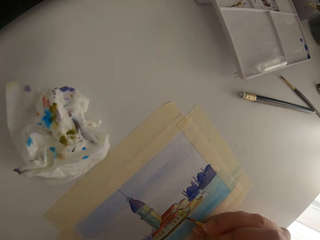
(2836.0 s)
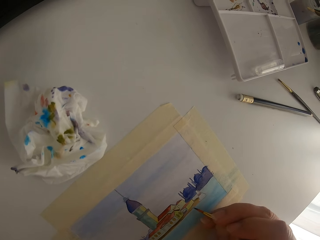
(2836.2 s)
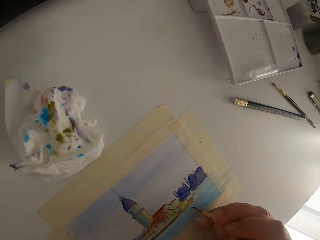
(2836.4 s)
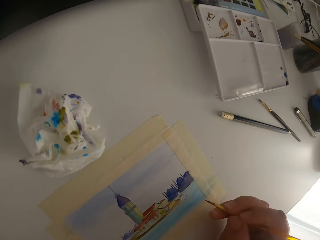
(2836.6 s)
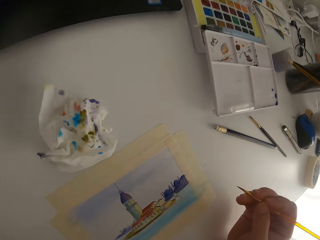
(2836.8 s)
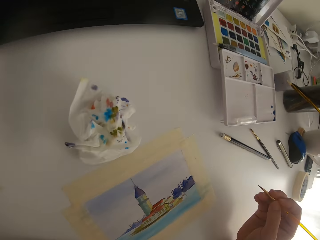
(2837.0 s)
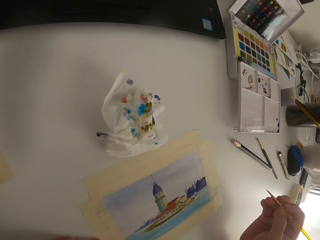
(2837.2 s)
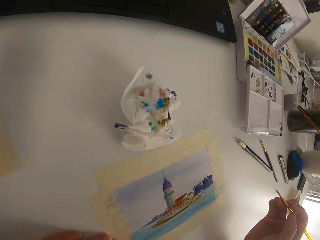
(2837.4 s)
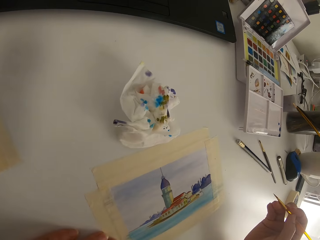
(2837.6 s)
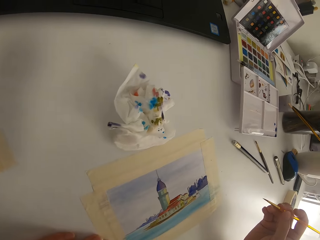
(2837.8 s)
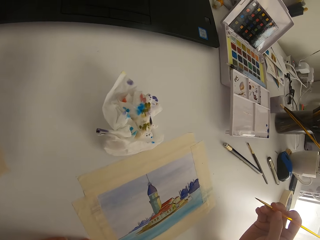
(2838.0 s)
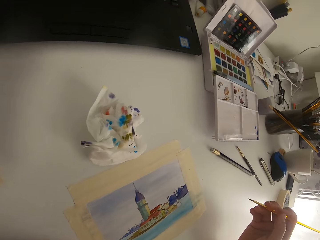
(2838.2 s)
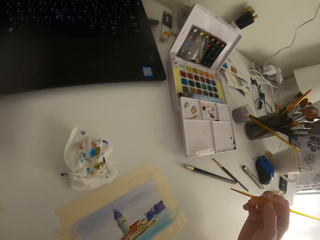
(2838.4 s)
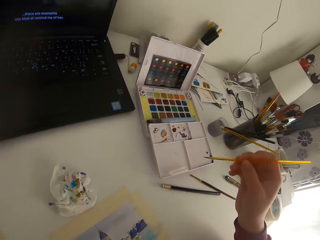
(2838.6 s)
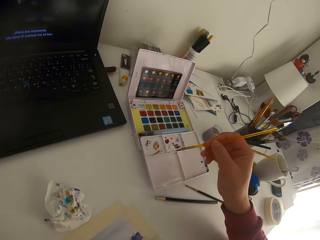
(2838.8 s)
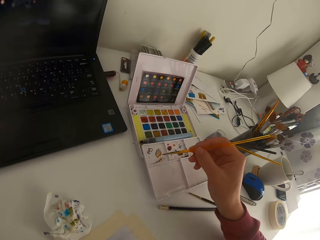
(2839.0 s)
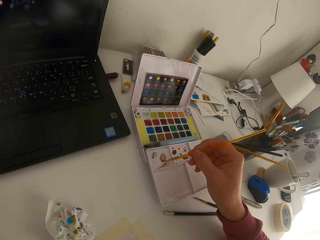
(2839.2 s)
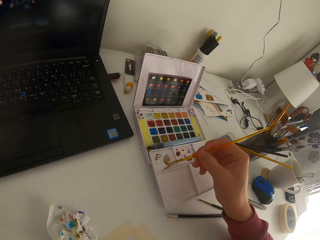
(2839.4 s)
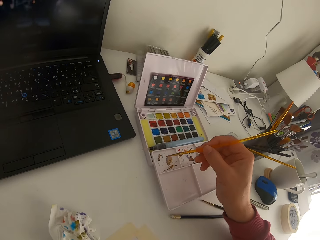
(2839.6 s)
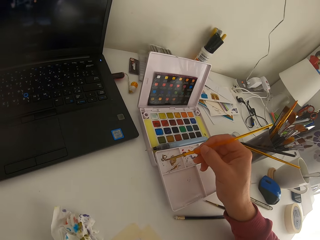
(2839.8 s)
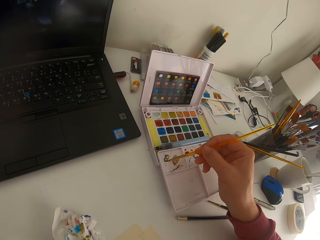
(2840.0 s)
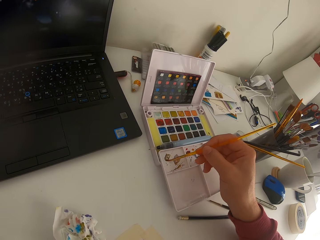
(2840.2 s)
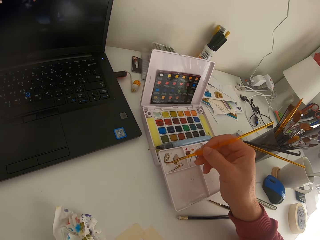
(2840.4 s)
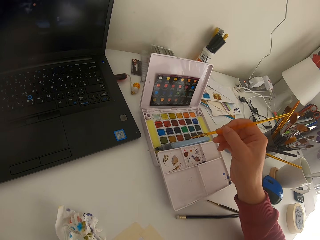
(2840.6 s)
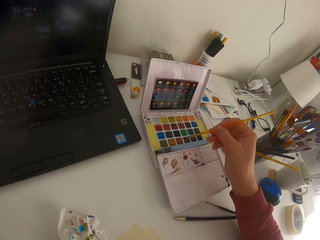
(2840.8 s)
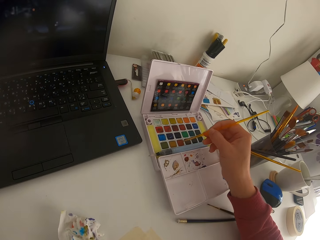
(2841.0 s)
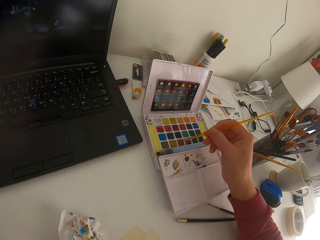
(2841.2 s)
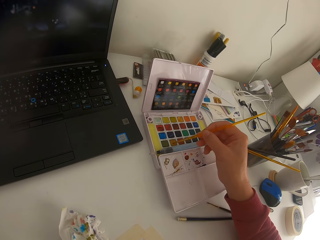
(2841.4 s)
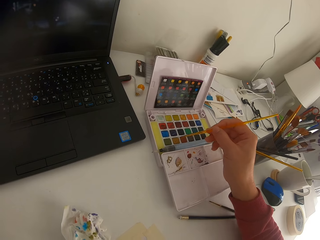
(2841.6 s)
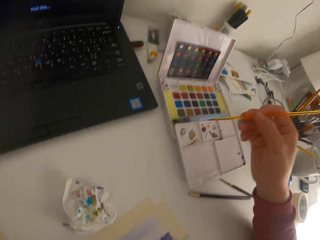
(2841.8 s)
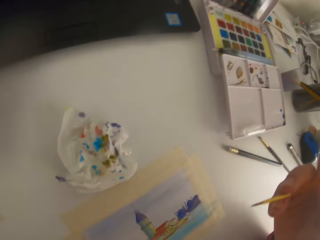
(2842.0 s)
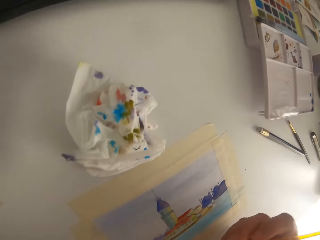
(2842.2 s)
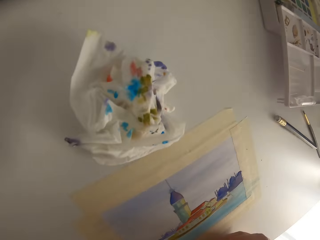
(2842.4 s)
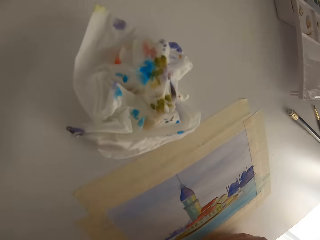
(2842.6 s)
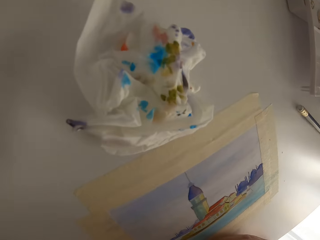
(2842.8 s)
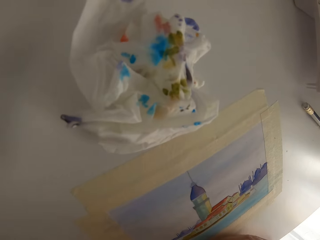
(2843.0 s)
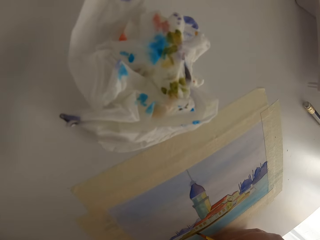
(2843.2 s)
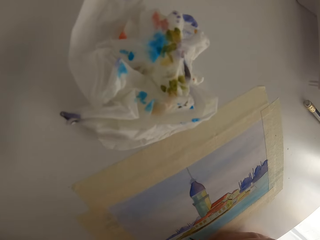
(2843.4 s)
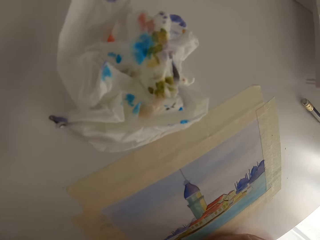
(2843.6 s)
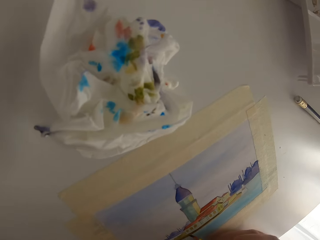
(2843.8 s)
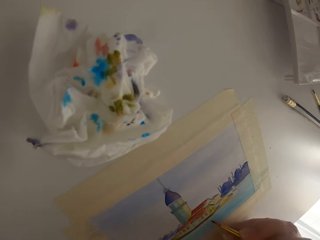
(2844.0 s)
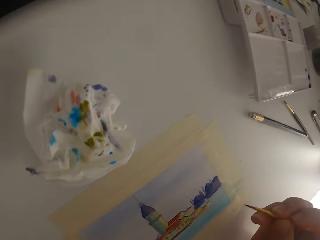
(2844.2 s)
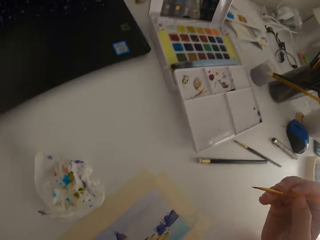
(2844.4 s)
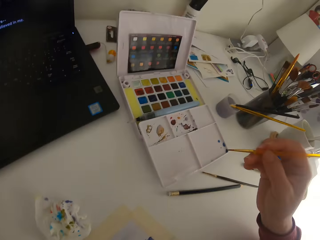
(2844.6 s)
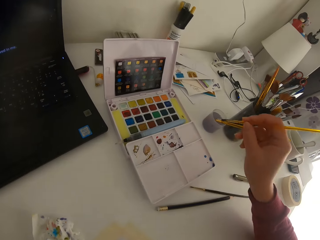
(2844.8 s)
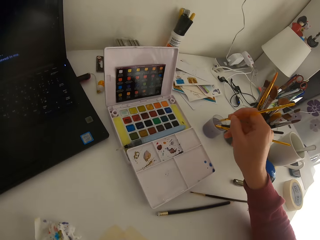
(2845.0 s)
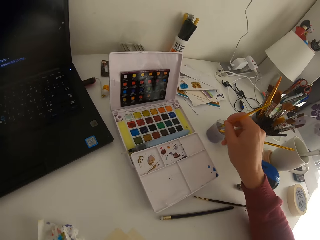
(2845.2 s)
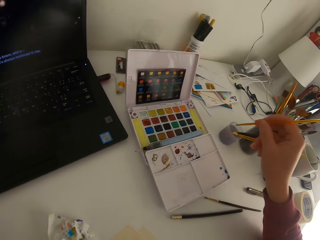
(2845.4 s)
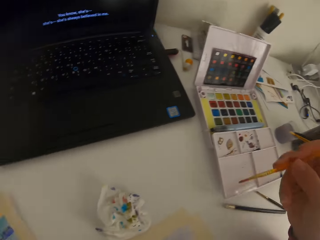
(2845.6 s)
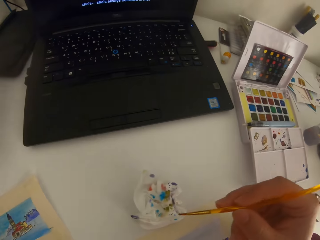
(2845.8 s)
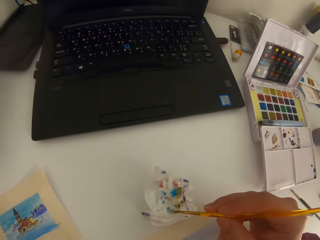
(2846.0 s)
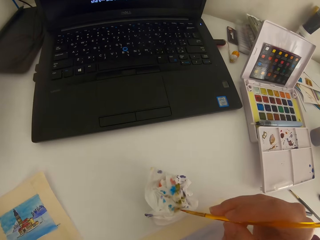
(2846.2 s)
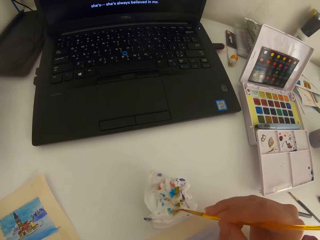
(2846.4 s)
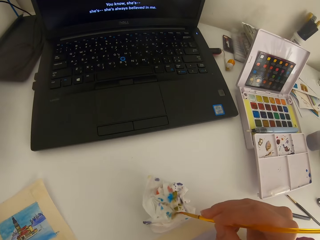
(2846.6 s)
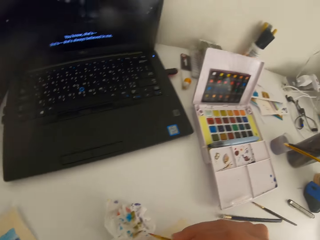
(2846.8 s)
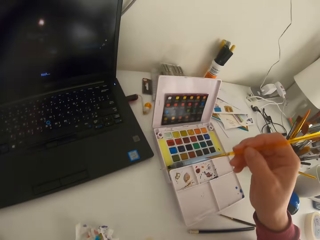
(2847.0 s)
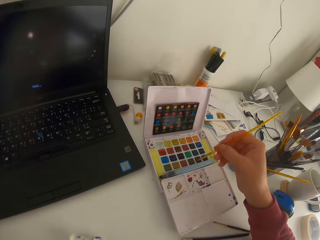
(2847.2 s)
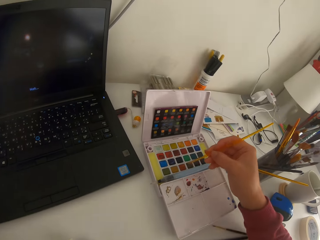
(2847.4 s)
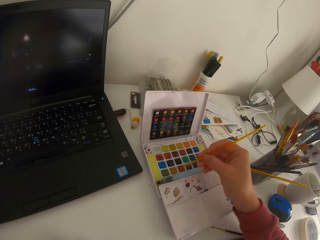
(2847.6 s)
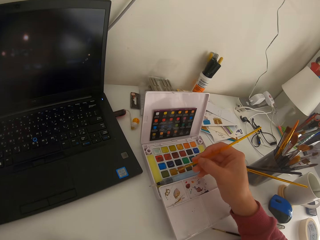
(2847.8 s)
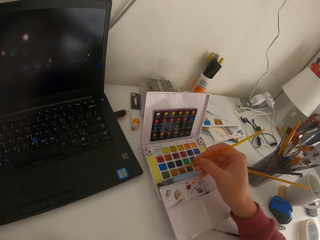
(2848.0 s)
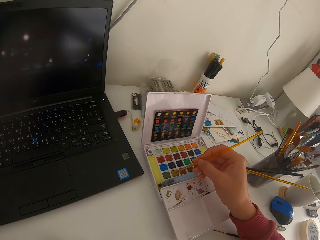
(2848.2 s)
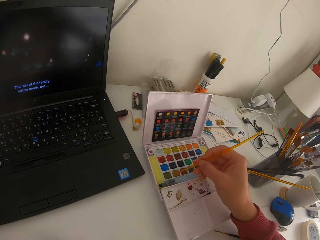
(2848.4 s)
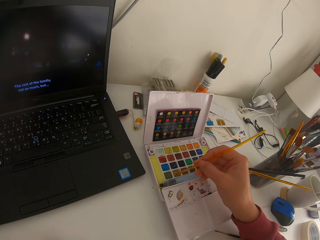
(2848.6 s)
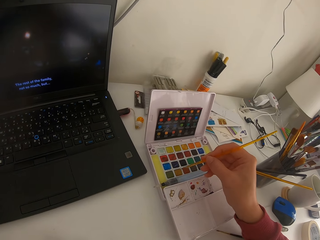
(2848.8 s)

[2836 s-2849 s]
The camera wearer paints on a paper. They pause painting. They mix paint on a palette. They touch a paint brush on solid watercolor. They paint on the paper. They dip the paint brush in water. They wipe the paint brush on tissue paper.

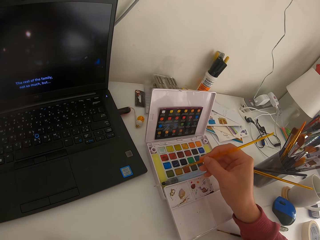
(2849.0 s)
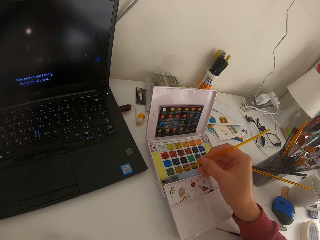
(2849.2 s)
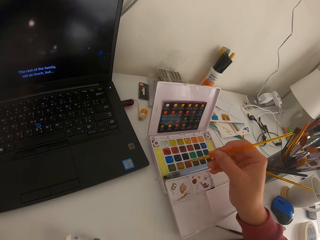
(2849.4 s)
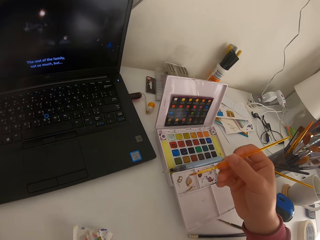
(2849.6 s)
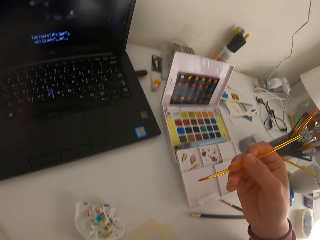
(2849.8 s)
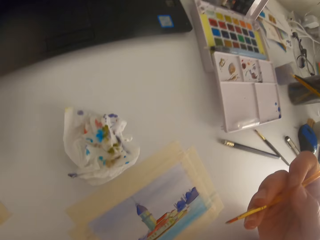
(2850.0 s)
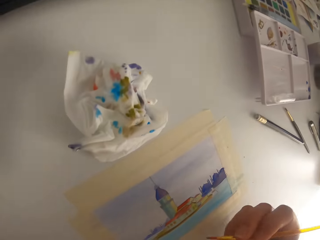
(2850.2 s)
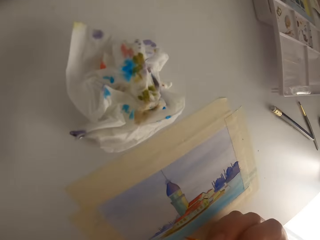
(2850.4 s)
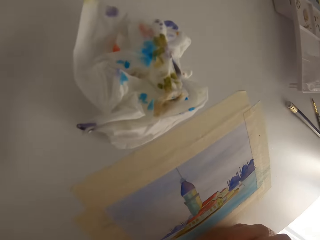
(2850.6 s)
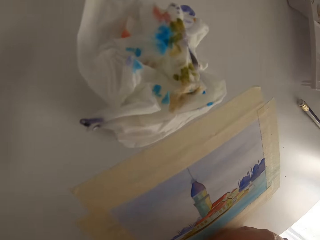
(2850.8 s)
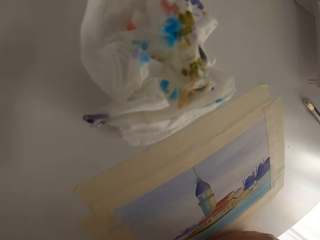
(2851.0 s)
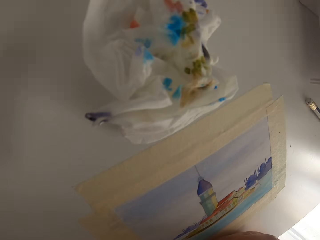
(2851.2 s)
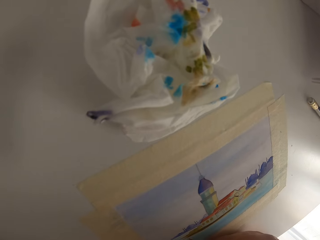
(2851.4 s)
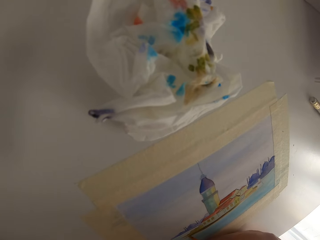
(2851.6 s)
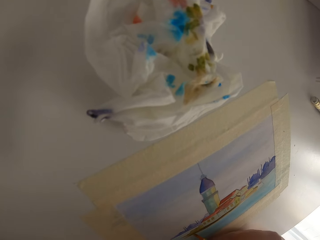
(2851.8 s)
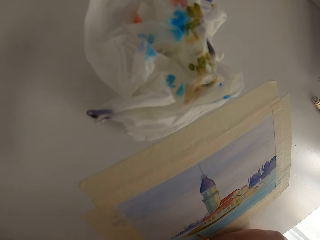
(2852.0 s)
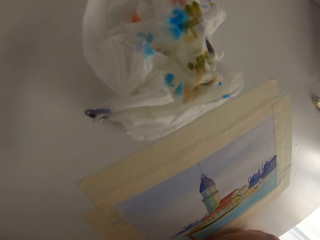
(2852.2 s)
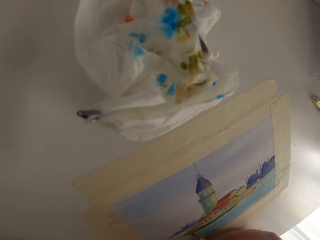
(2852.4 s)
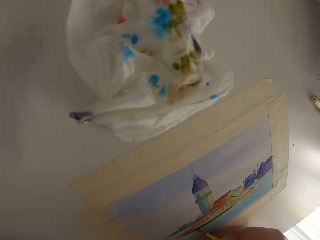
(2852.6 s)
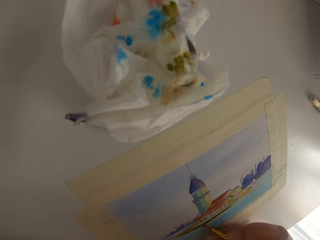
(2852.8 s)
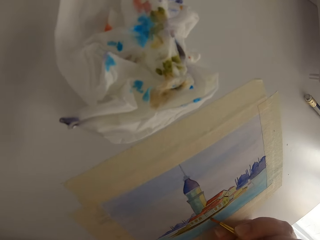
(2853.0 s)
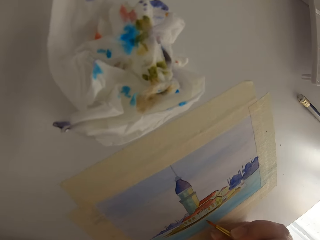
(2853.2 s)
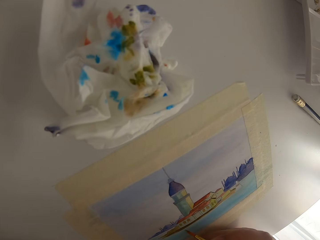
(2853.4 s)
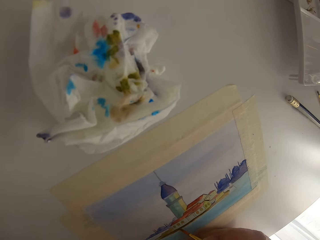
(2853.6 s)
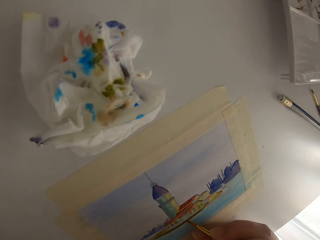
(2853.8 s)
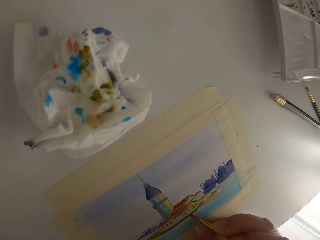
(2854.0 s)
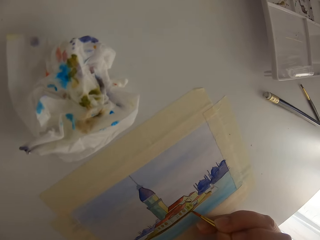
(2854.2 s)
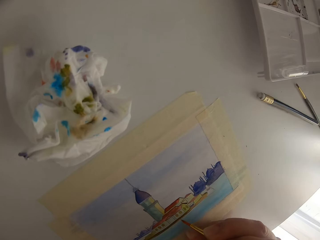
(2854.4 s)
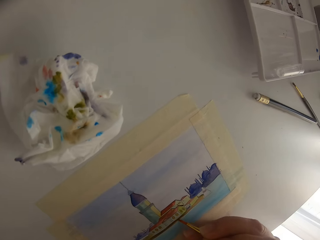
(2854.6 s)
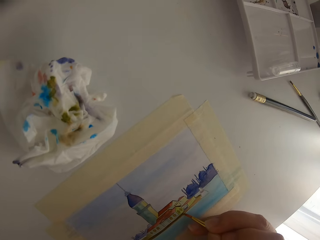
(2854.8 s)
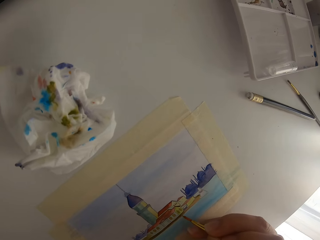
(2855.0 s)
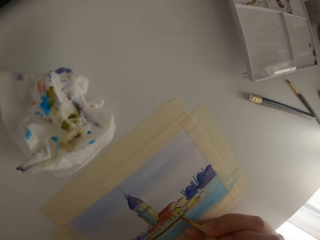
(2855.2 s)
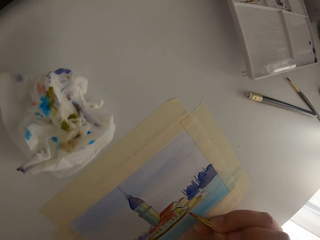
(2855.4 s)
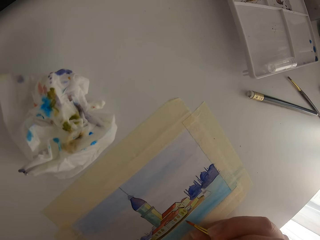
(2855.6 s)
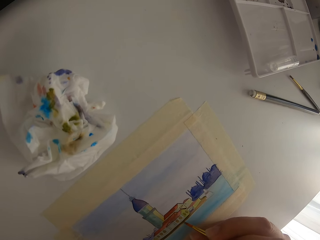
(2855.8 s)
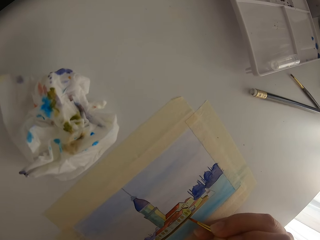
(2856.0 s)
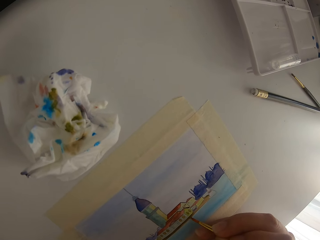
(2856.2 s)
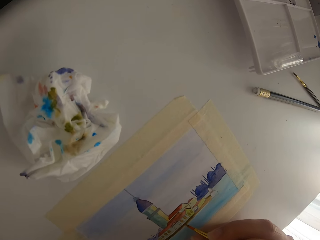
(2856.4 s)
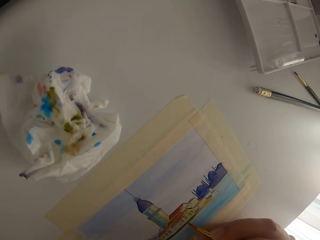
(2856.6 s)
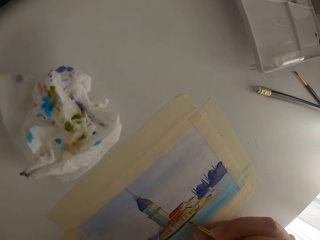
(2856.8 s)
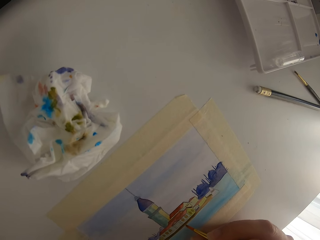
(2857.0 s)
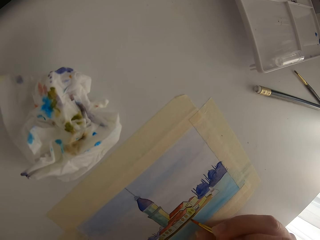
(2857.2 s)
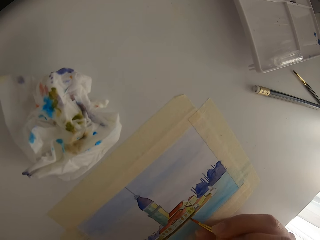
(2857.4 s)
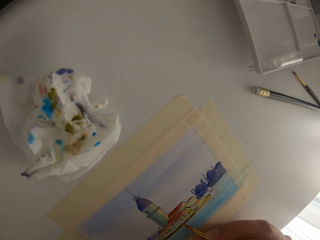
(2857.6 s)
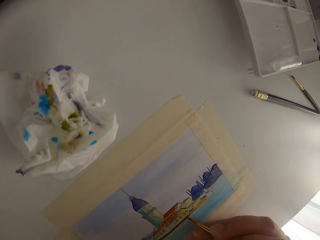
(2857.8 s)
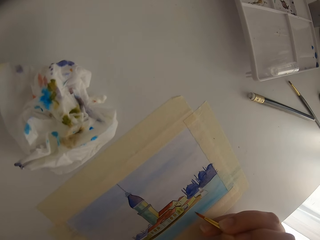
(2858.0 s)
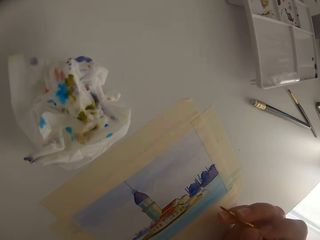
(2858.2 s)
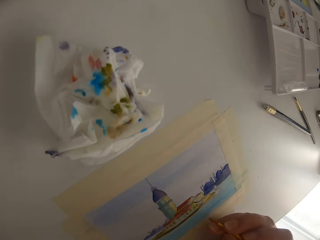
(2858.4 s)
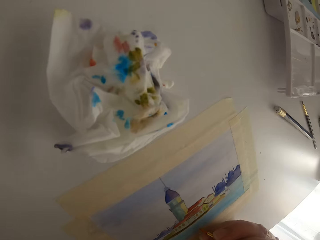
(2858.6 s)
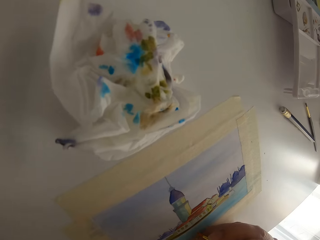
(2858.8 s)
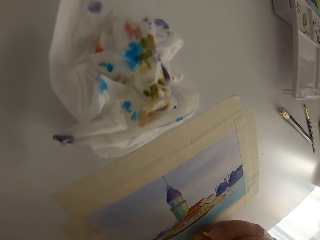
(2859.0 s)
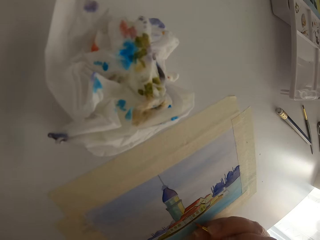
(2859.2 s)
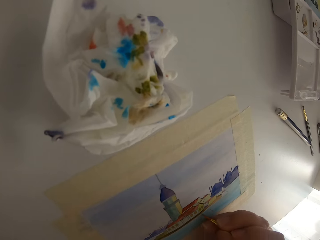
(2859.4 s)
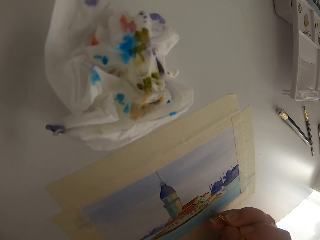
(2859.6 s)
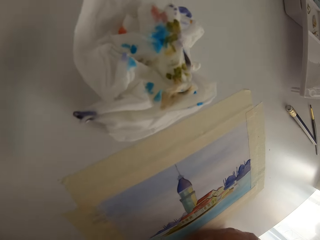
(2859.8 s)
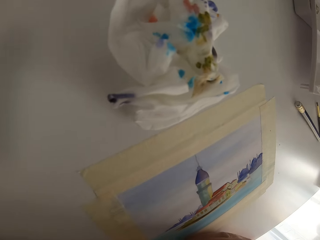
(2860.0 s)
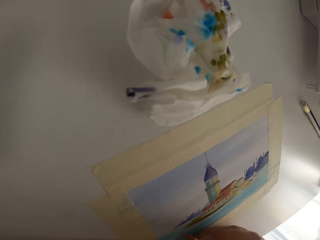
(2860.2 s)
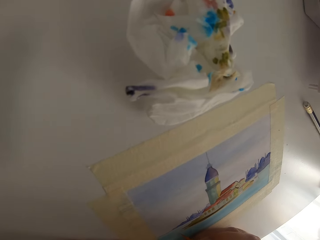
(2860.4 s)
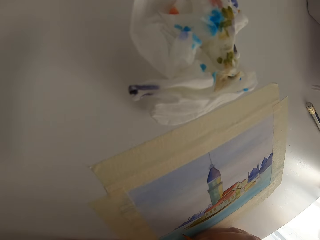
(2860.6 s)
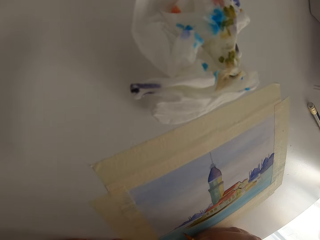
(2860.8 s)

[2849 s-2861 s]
The camera wearer touches a paint brush on solid watercolor. They are watching on the laptop.
